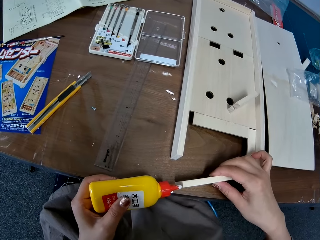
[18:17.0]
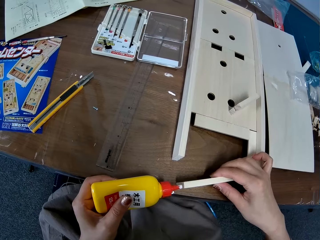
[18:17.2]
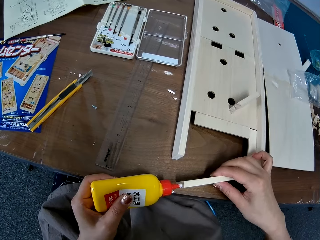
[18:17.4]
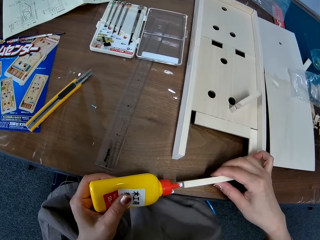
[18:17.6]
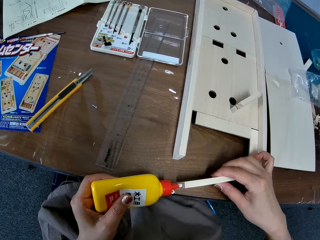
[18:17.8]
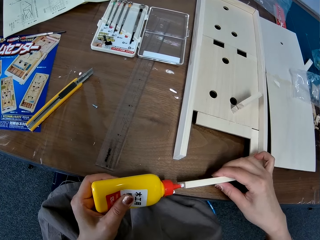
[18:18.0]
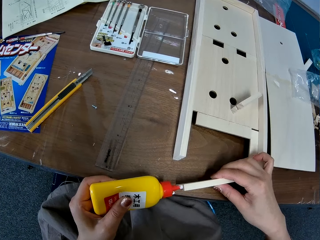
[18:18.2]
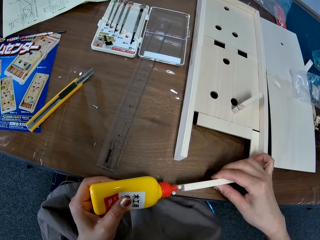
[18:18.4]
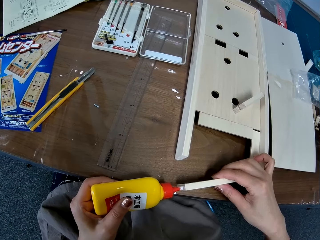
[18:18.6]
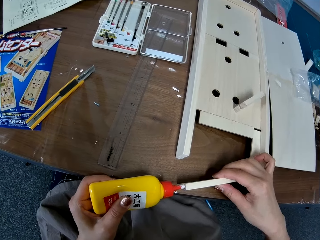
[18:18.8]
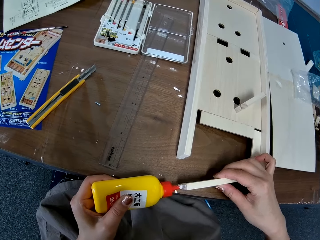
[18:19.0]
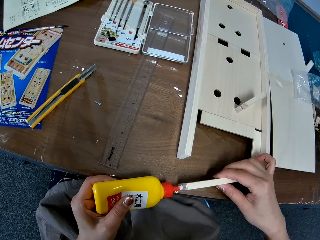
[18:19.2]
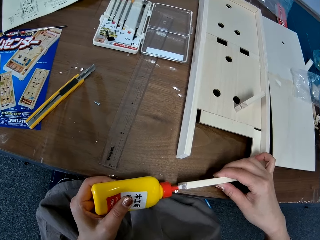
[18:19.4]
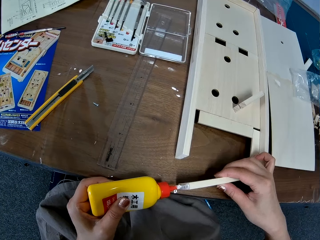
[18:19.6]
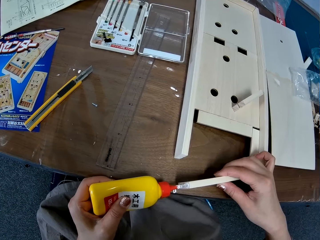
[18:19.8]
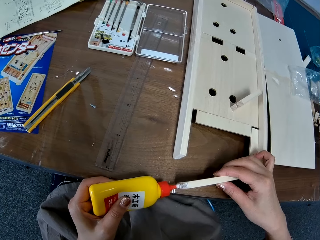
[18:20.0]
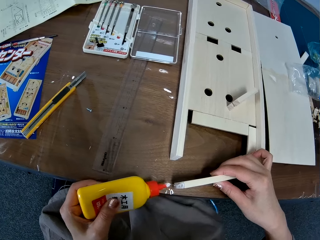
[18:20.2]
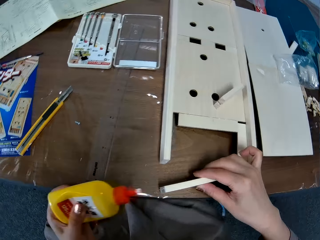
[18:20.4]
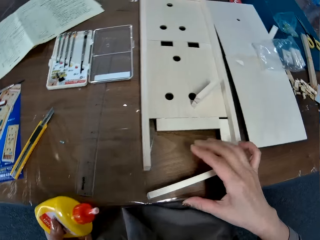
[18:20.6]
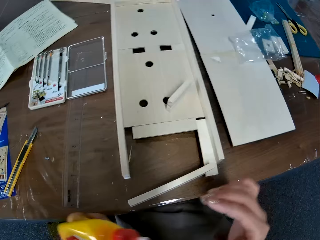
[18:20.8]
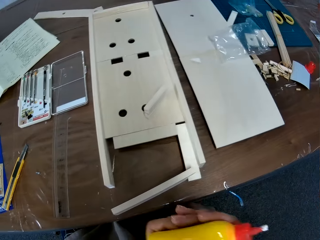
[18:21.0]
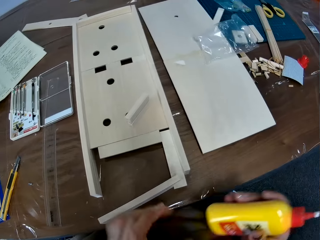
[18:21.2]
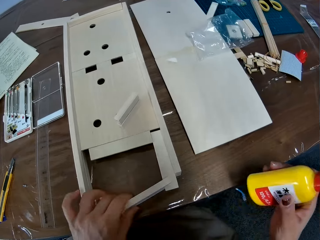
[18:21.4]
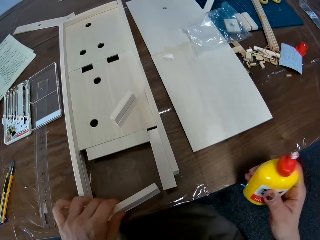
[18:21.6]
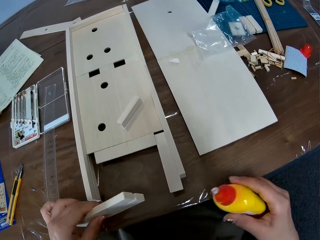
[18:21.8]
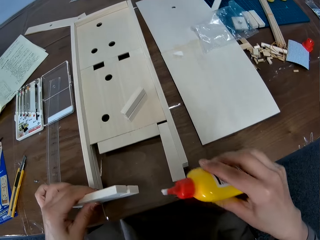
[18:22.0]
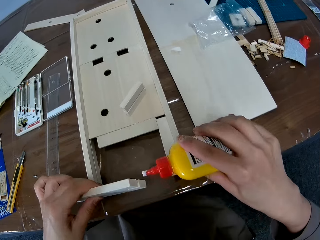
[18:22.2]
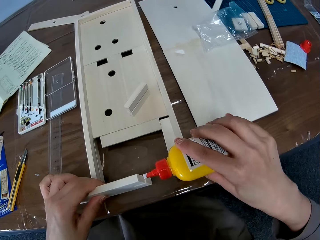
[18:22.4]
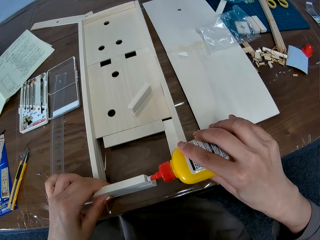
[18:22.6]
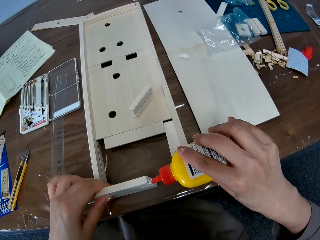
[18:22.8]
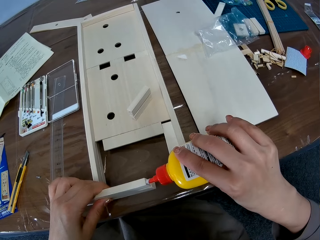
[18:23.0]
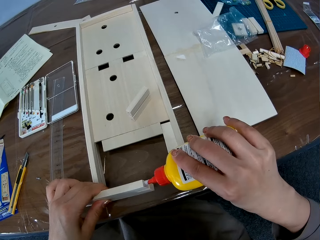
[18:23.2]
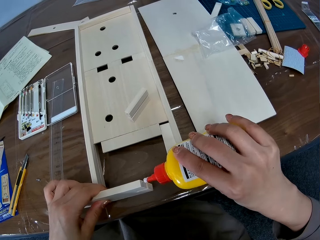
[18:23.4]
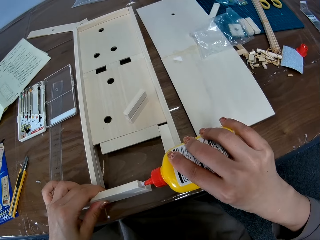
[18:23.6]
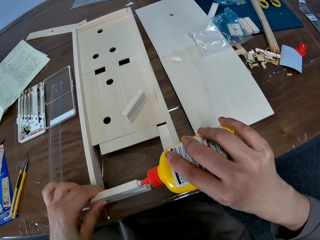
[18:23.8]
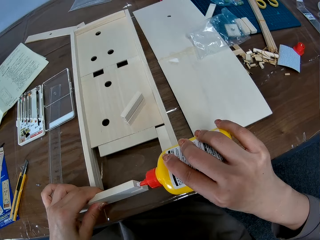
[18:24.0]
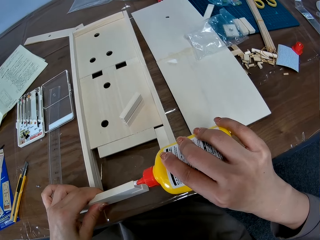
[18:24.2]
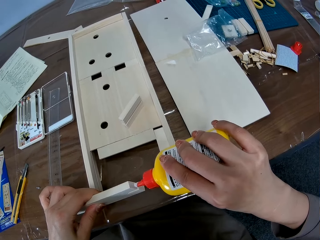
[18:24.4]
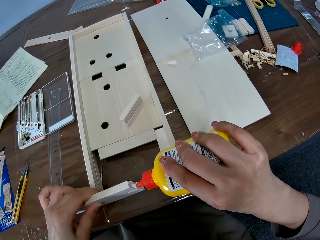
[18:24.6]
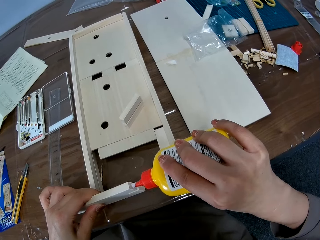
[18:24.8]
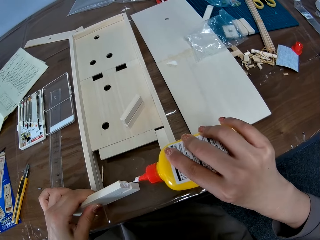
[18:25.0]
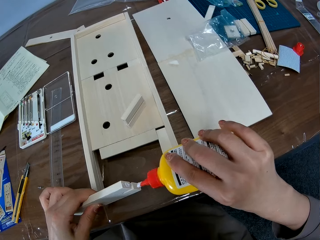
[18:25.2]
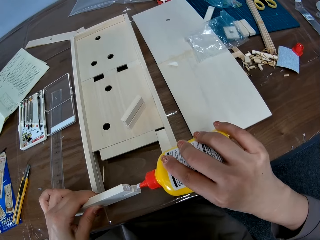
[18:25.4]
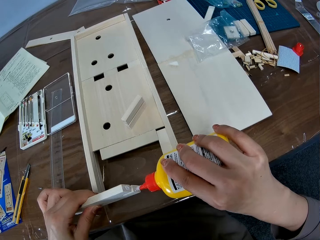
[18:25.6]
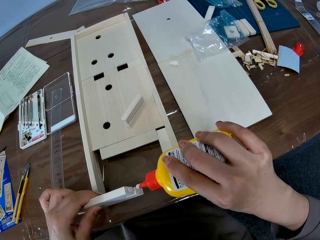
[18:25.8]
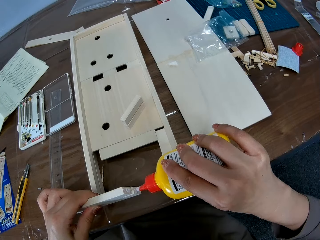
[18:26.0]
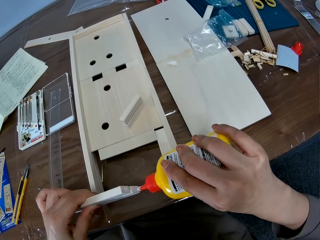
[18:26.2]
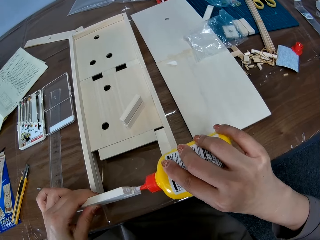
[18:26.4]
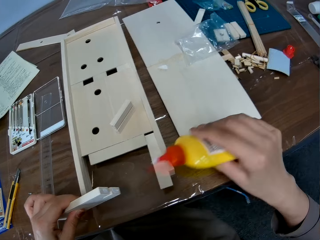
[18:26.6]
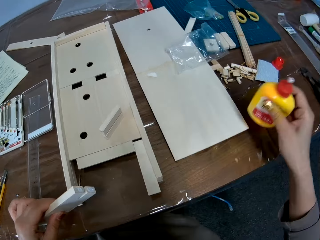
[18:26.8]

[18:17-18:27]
The camera wearer applies glue to both ends of the edge of the wood. He withdraws his hand. He moves the hand holding the glue. He picks the glue with his right hand. He picks a piece of wood with his left hand. He lifts the piece of wood. He applies glue on the piece of wood. He moves a camera.

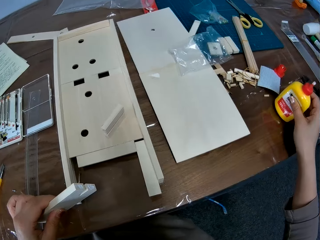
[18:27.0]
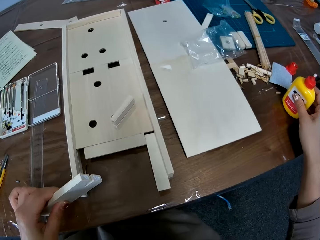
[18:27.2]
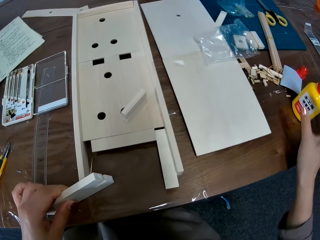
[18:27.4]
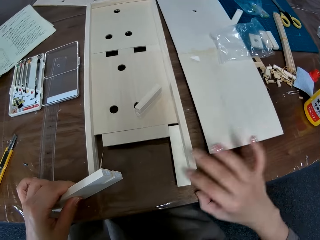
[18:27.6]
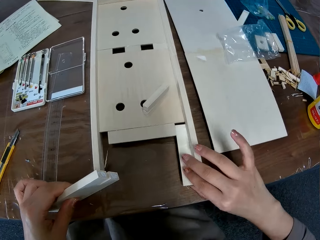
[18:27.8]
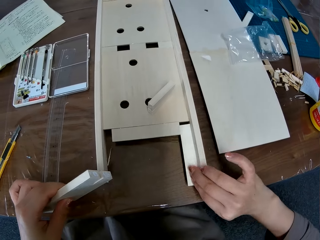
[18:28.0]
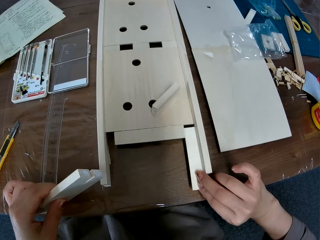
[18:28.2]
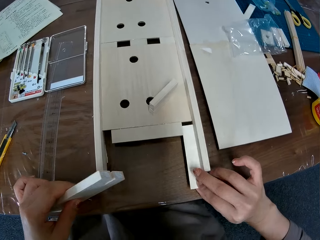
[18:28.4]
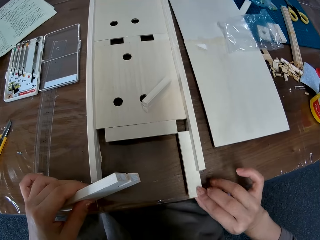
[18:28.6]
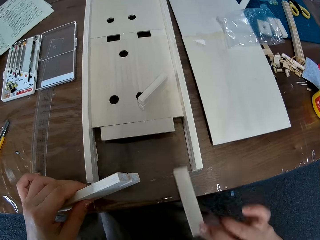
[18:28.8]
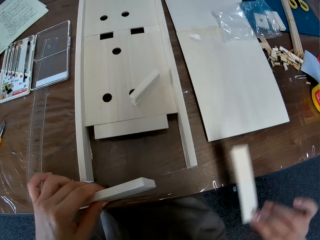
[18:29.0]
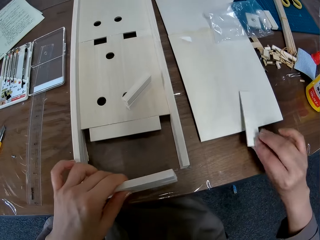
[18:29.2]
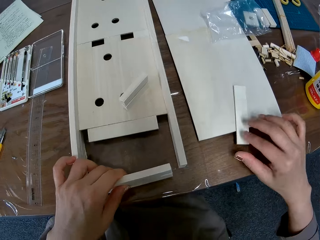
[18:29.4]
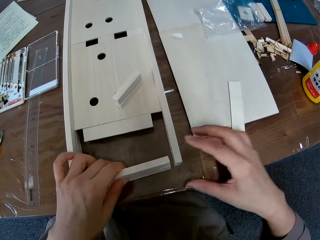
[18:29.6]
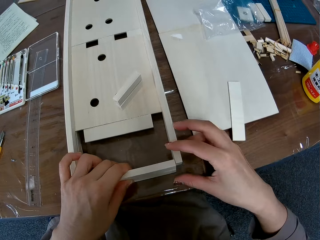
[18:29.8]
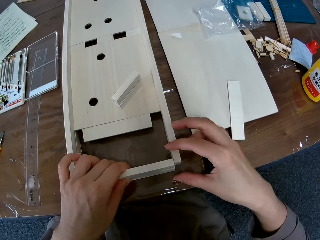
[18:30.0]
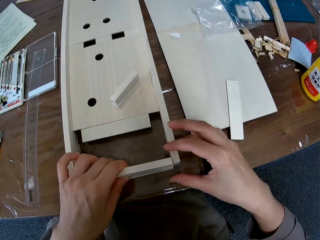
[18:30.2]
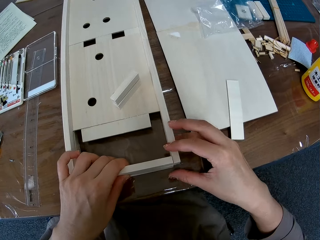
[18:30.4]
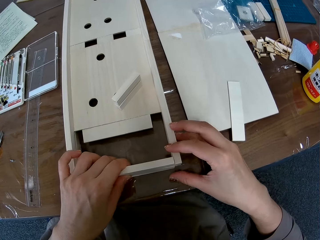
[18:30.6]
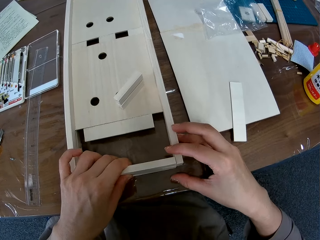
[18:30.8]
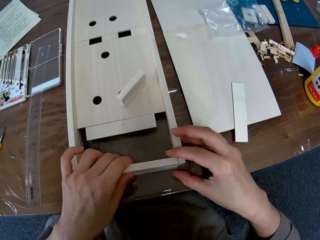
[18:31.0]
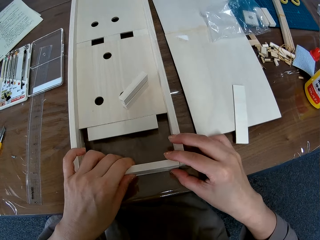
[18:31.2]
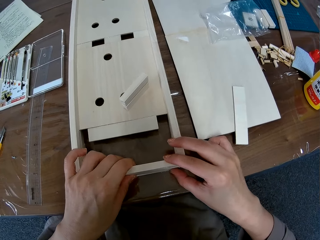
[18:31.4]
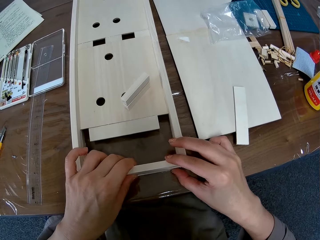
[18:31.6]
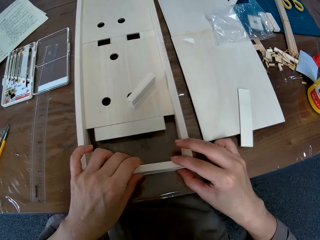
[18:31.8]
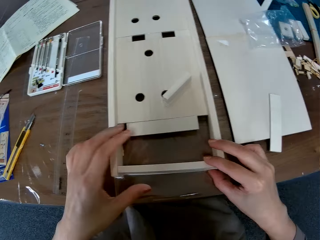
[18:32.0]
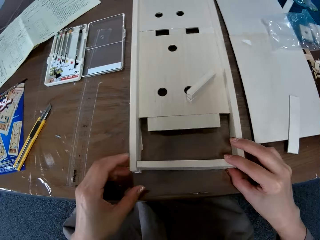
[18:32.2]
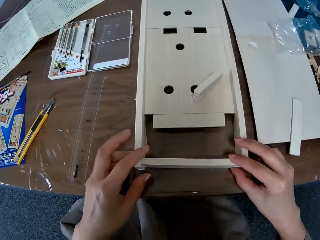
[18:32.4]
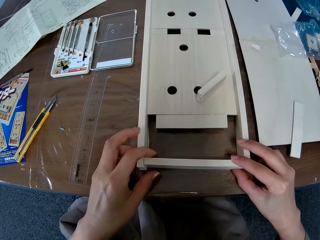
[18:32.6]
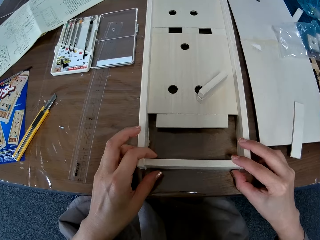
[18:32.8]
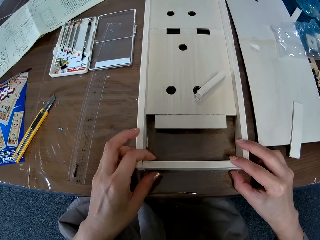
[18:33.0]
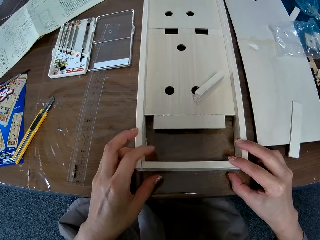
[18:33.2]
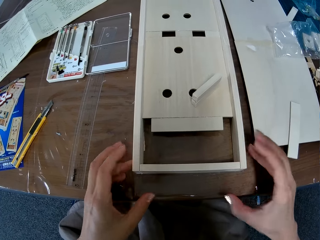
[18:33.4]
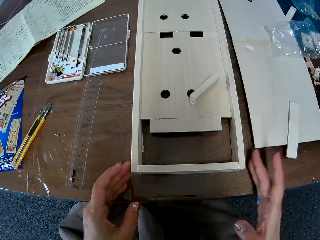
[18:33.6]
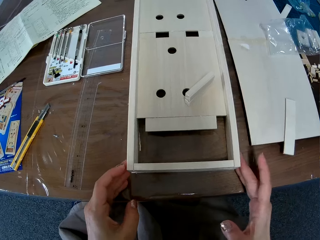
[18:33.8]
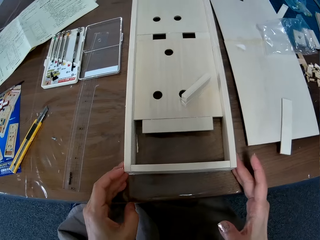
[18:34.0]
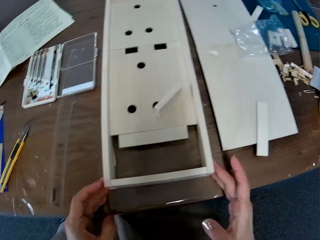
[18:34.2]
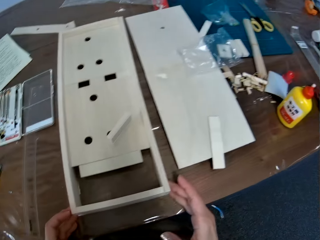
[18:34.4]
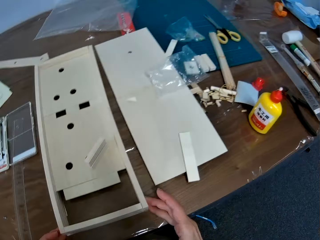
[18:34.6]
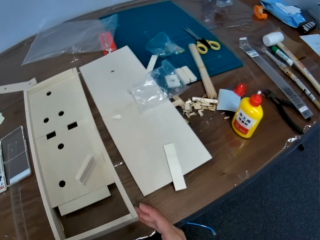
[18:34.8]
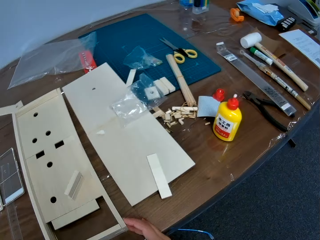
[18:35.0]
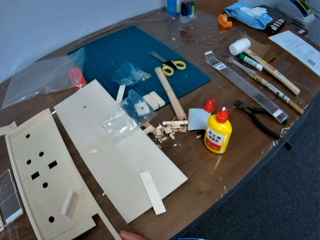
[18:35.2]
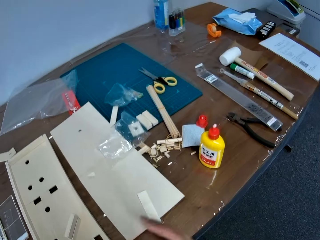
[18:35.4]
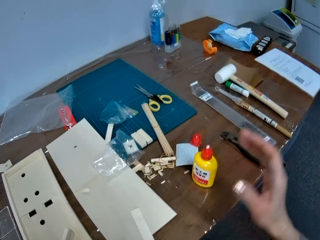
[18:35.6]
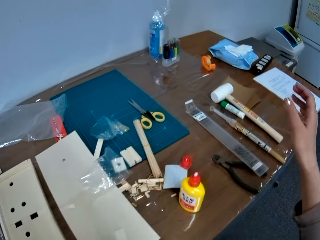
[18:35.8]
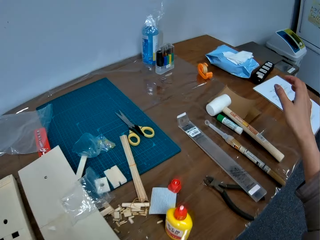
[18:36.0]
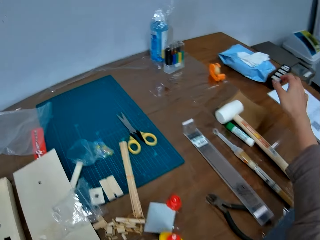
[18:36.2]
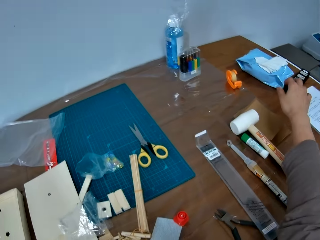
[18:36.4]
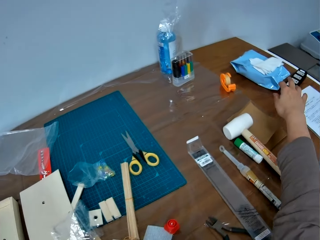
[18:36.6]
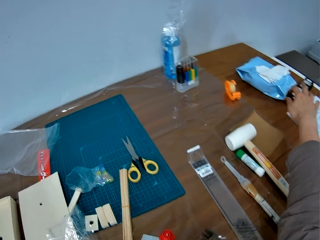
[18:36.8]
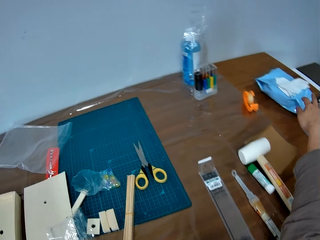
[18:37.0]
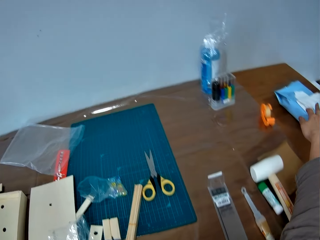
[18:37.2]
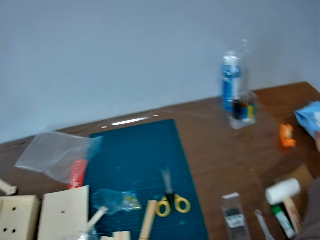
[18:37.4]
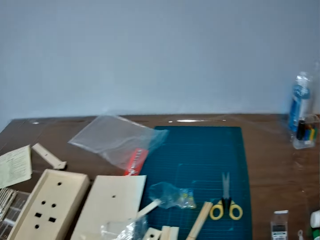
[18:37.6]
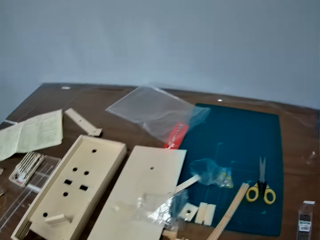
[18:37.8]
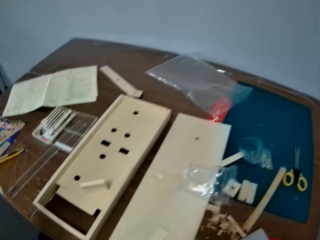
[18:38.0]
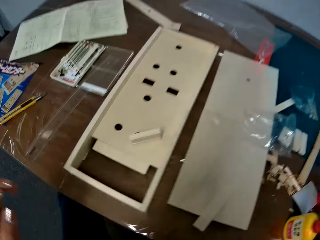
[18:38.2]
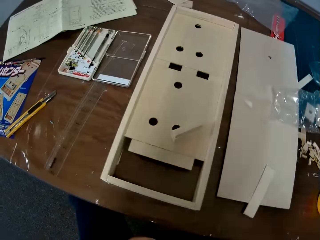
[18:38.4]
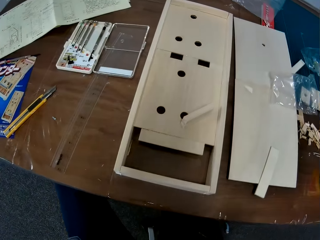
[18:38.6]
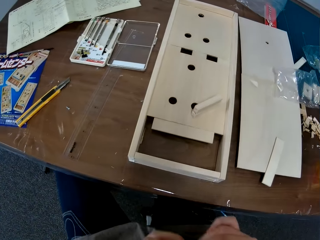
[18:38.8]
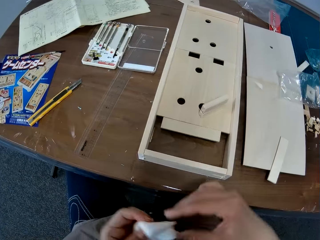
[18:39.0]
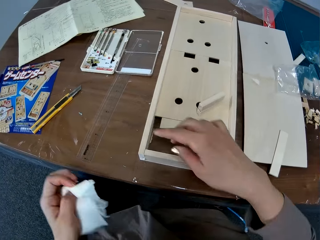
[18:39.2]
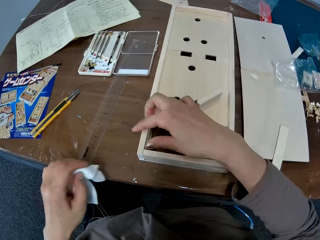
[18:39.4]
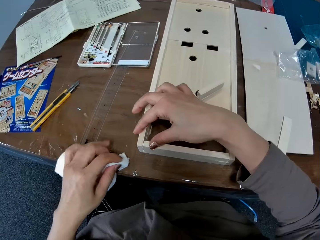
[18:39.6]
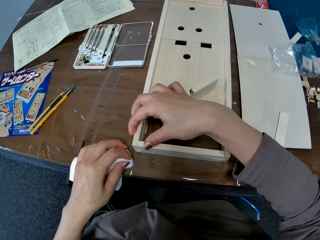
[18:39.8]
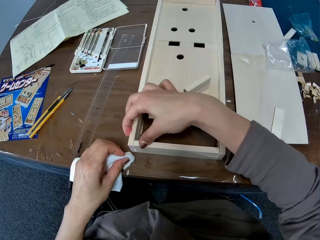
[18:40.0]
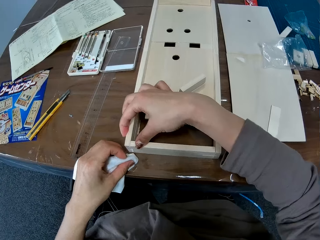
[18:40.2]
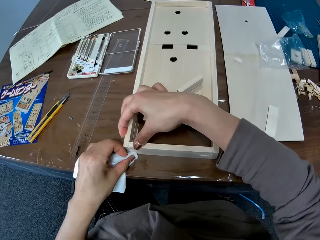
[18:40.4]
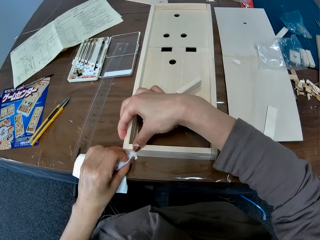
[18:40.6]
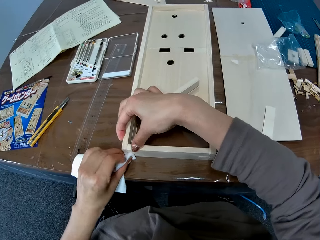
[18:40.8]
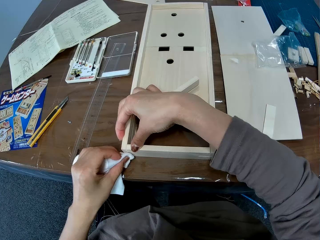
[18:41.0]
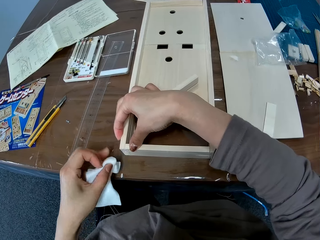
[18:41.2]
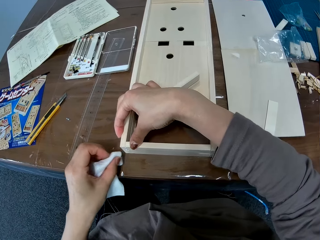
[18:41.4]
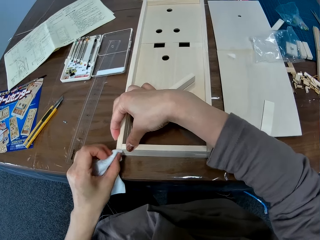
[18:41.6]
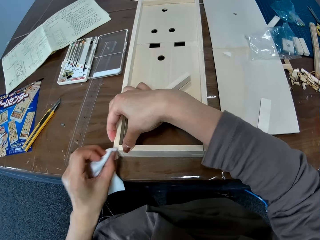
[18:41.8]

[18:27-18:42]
The camera wearer places the glue on a table. He pulls a piece of wood. He moves his left hand. He drops the flat wood. He places a piece of wood on another crafting wood. He attaches the wood to the craft board. He moves his left hand. He moves the piece of wood slightly. He bonds the crafting wood. He moves a camera. He stretches his hand. He picks a wipe. He holds the wipe with both hands. He holds the crafting wood with his right hand. He wipes one corner of the crafting wood.
